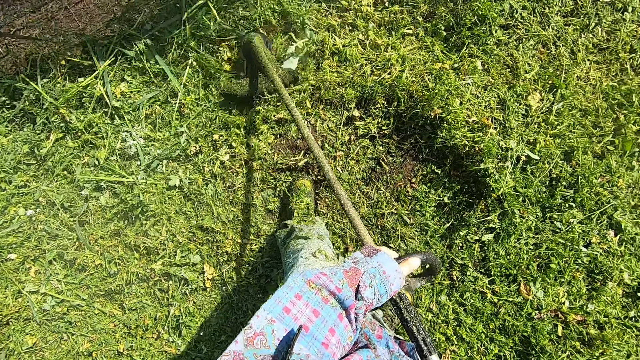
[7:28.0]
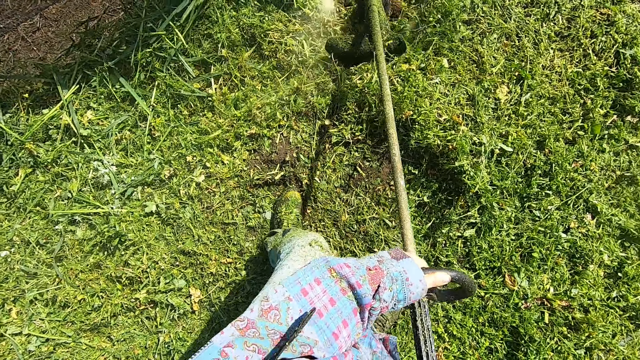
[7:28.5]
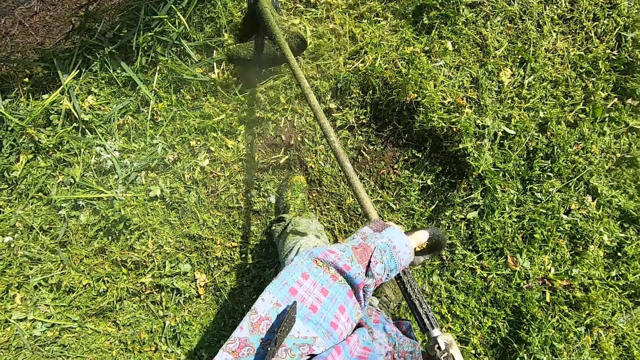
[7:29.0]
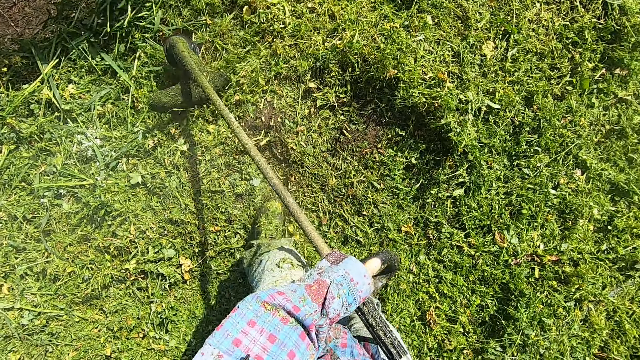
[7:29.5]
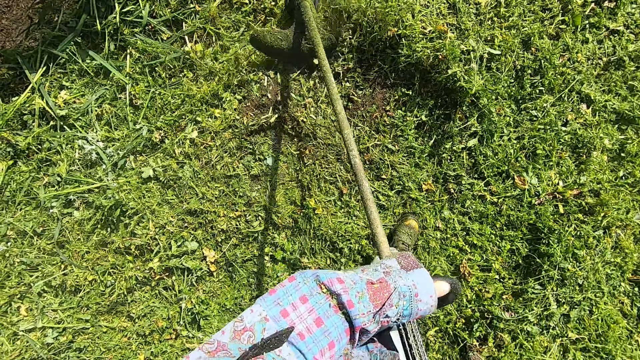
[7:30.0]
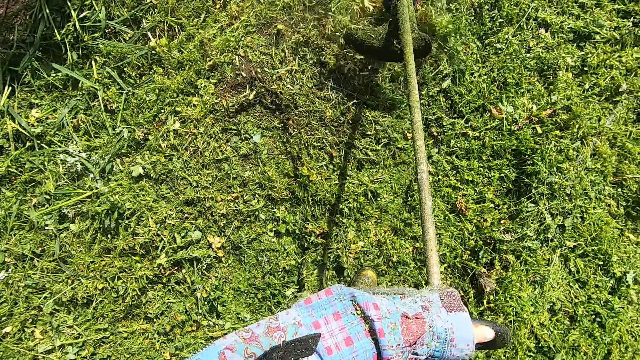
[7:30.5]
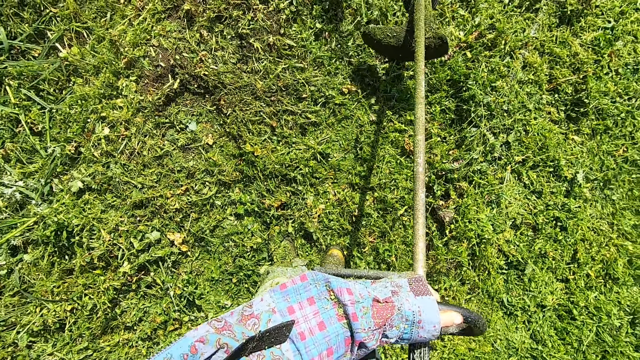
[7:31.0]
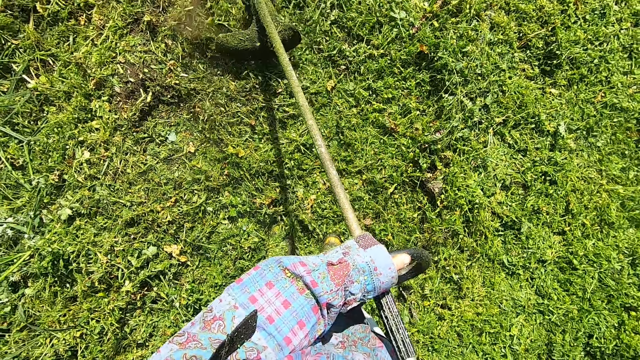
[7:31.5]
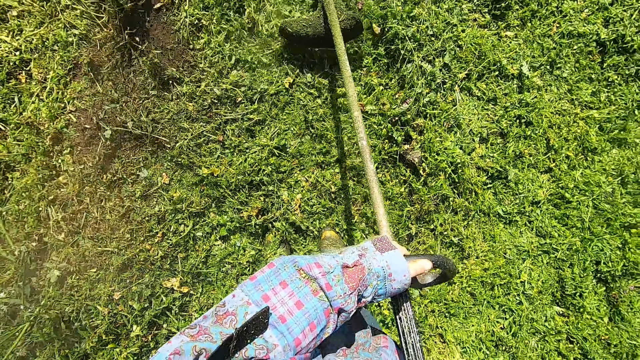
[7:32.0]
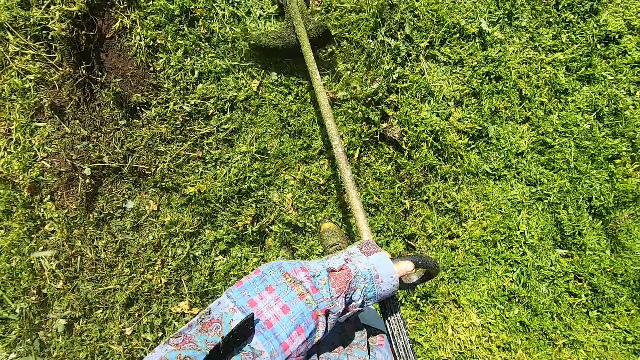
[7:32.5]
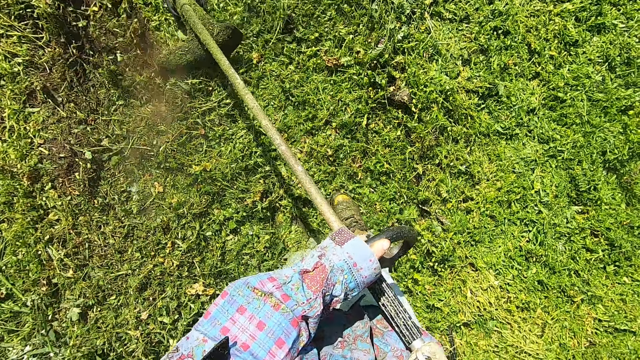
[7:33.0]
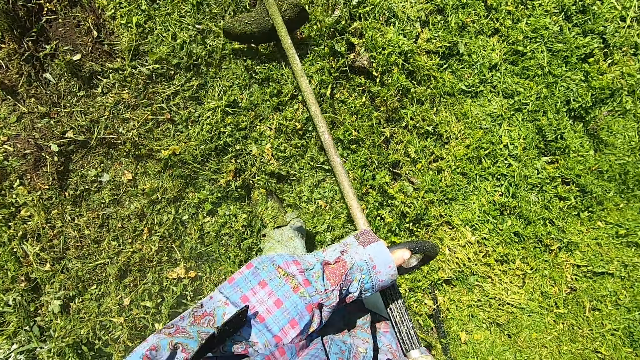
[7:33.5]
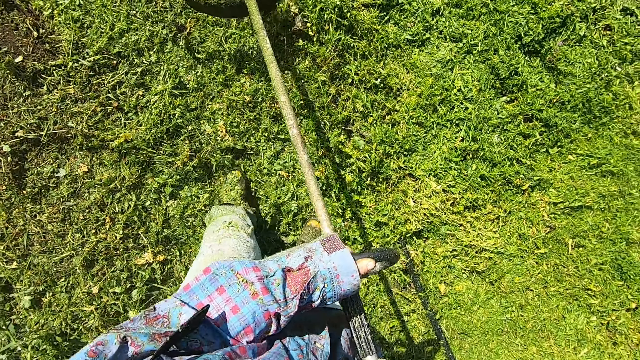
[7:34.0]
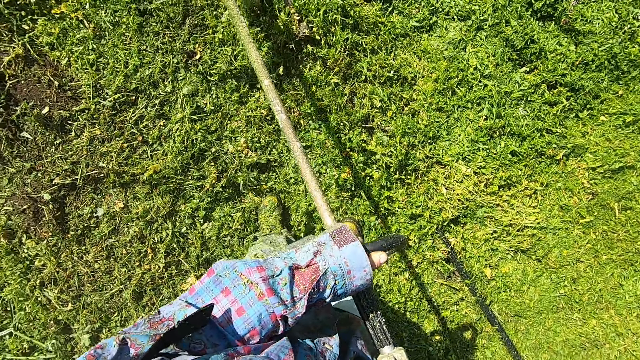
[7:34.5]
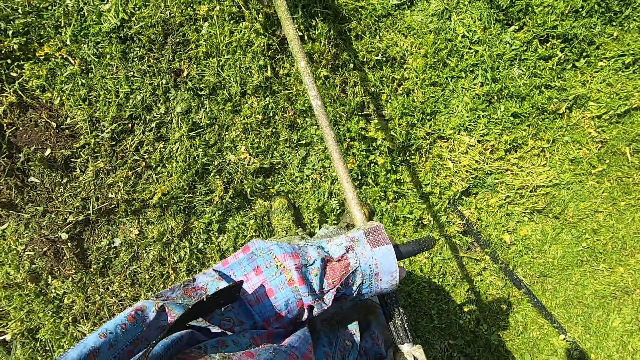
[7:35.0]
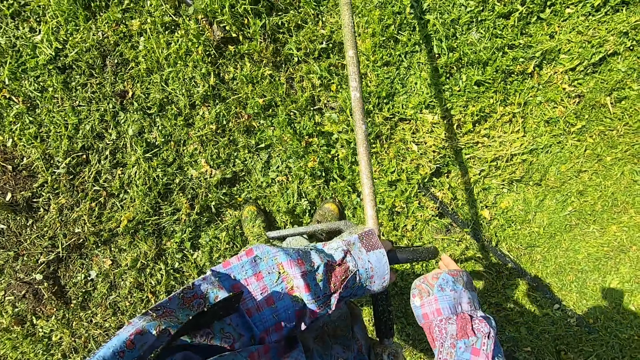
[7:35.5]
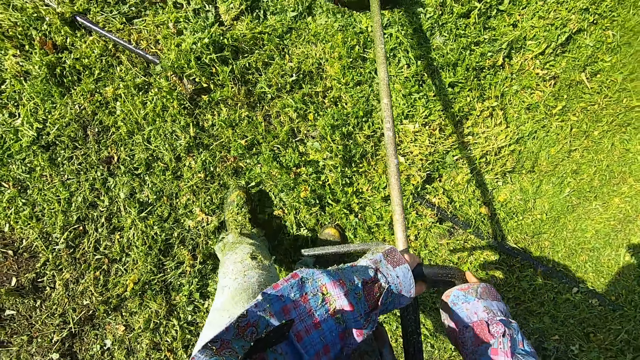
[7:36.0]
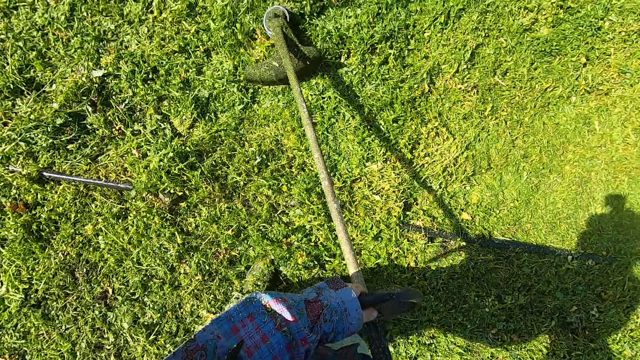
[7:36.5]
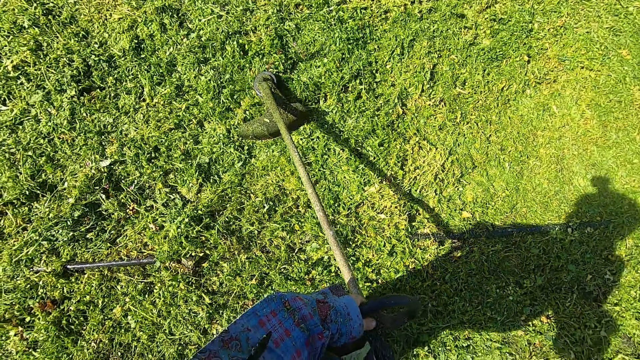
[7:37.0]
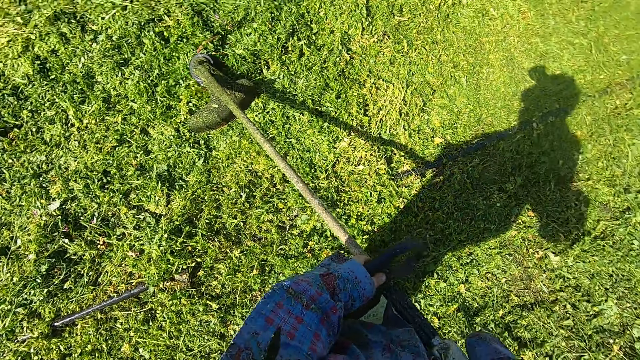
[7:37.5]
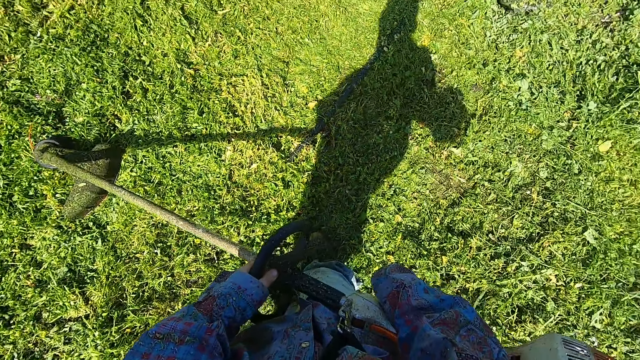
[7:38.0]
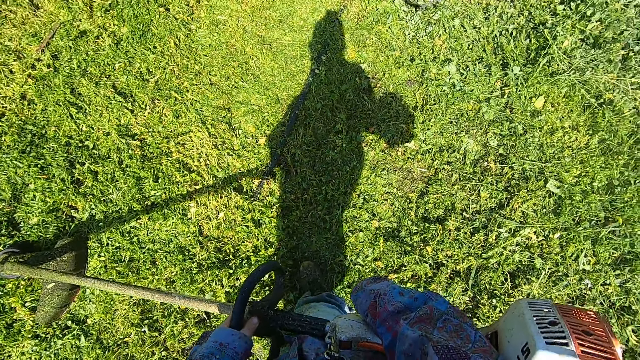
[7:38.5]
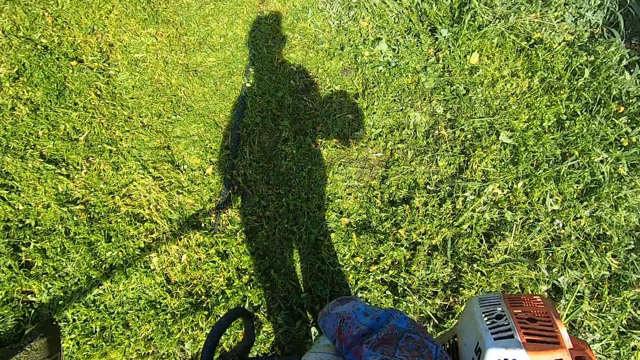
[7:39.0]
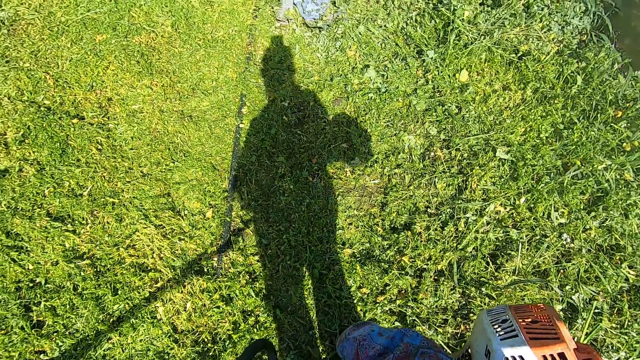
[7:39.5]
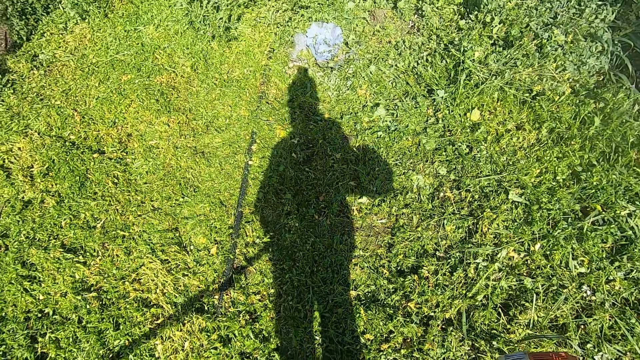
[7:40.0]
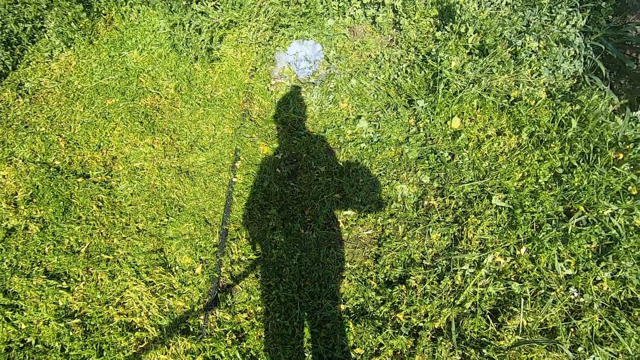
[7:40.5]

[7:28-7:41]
The camera wearer stops swinging the grass cutter. They stop trimming the grasses. They turn right, turn off the grass cutter, and look around the compound.

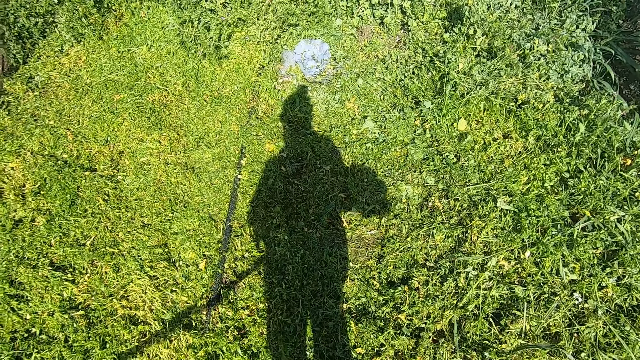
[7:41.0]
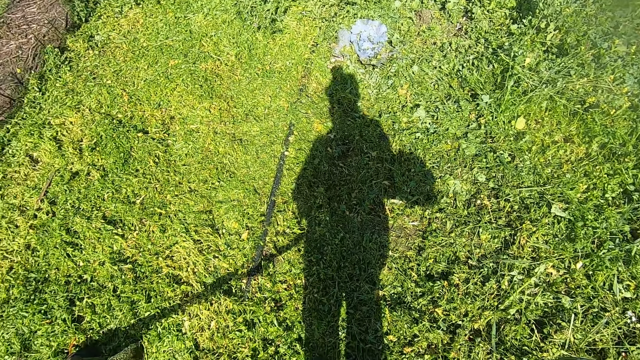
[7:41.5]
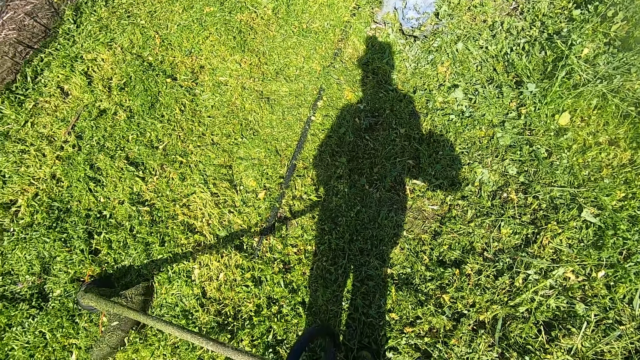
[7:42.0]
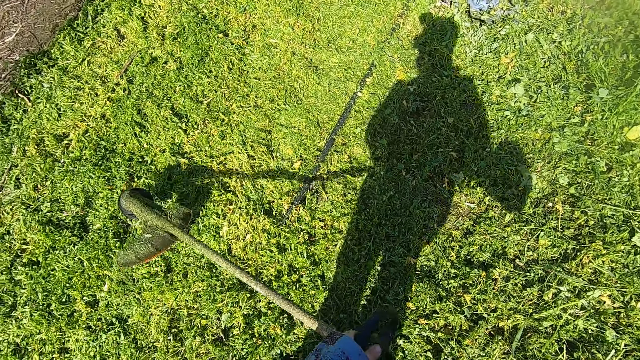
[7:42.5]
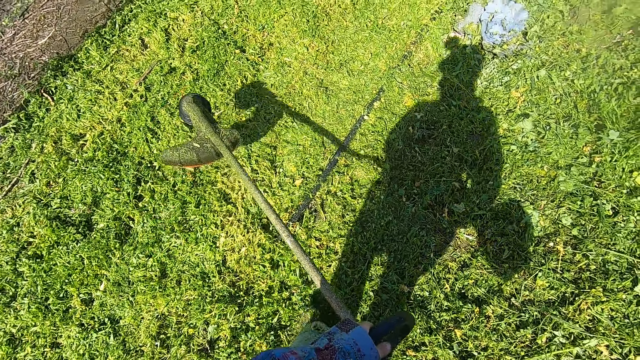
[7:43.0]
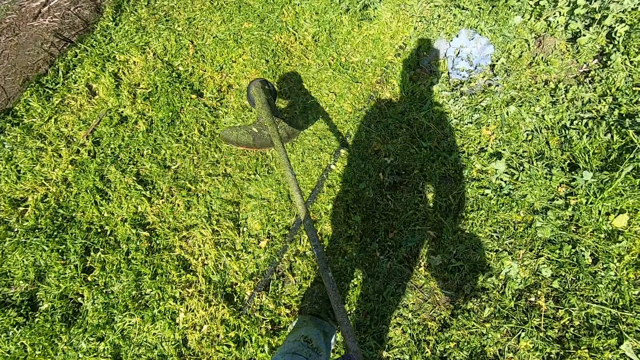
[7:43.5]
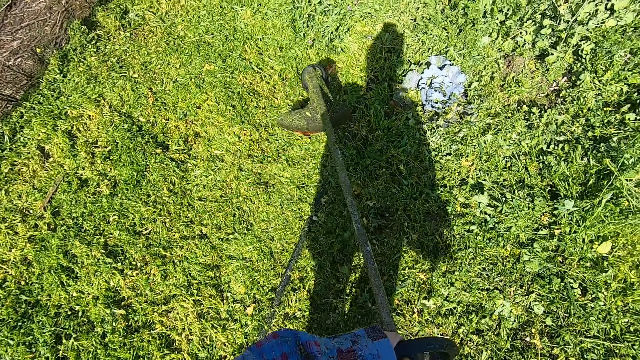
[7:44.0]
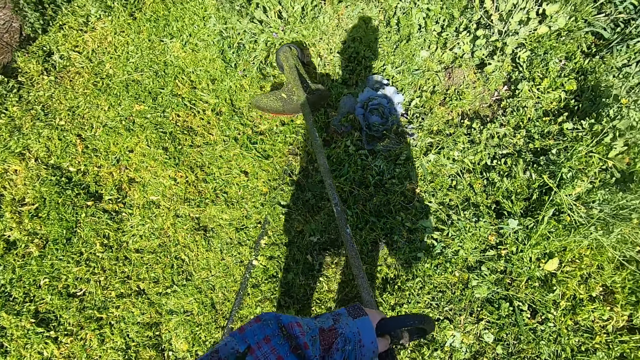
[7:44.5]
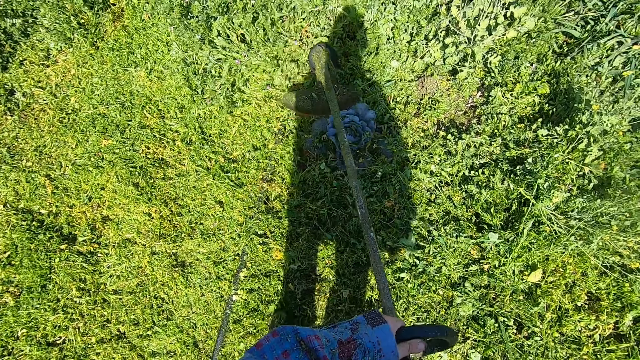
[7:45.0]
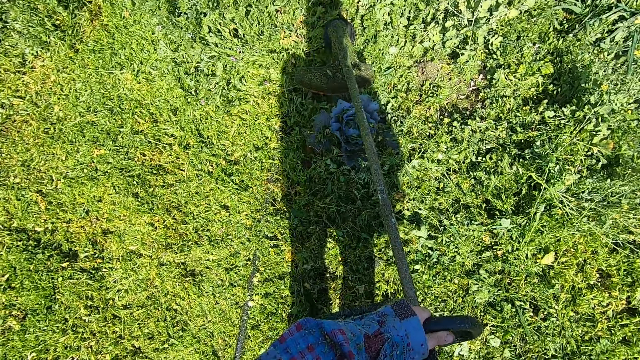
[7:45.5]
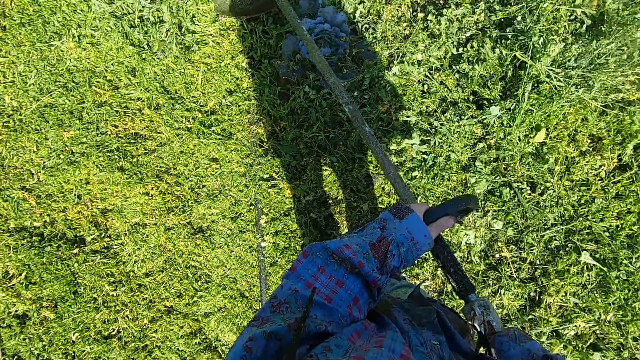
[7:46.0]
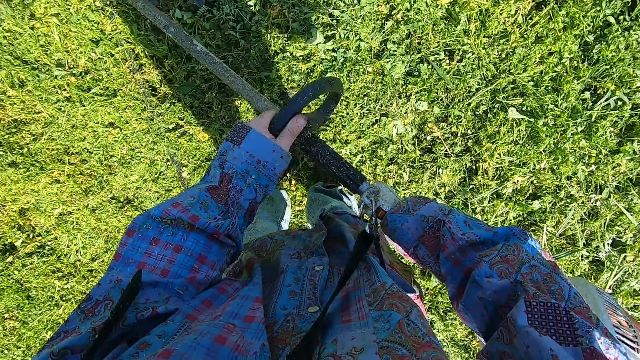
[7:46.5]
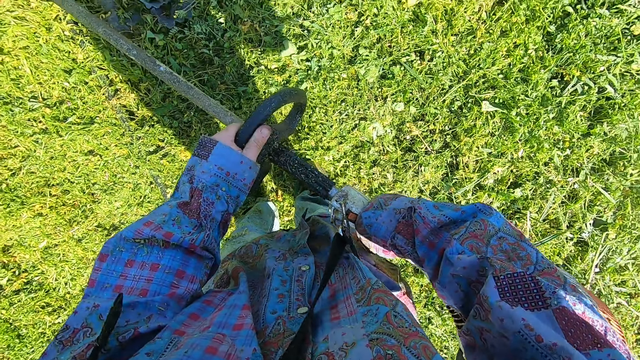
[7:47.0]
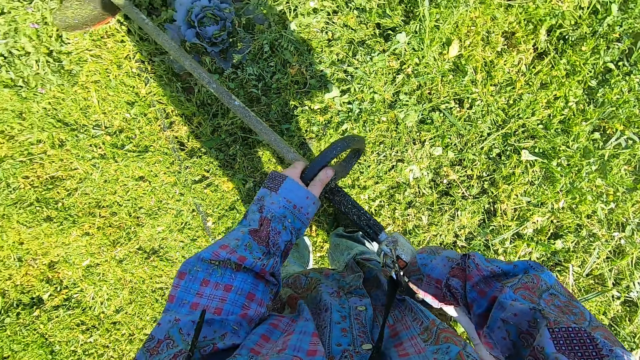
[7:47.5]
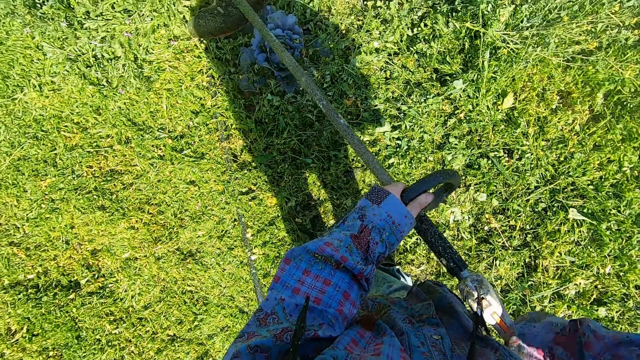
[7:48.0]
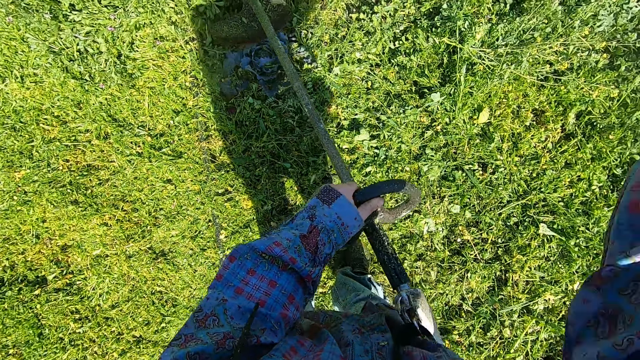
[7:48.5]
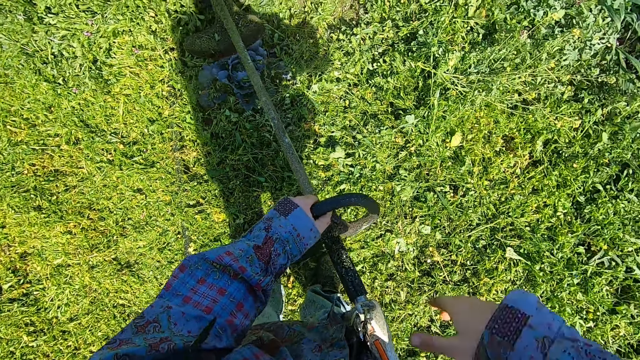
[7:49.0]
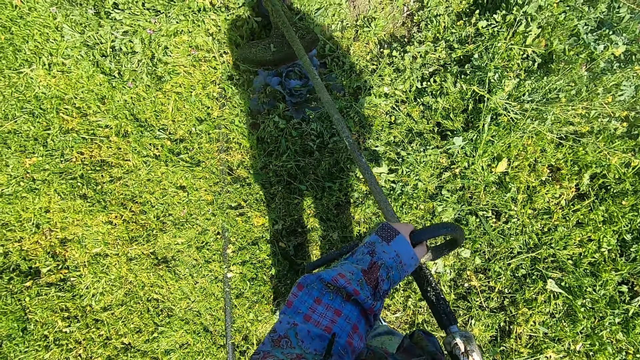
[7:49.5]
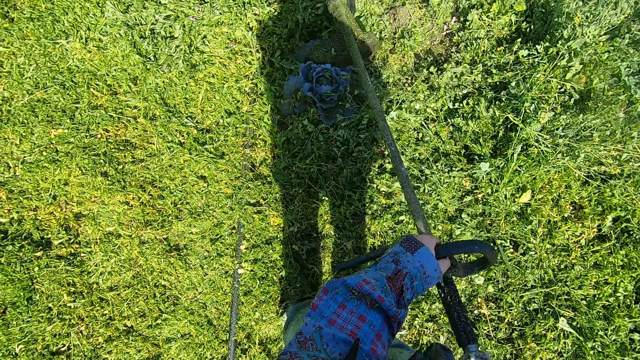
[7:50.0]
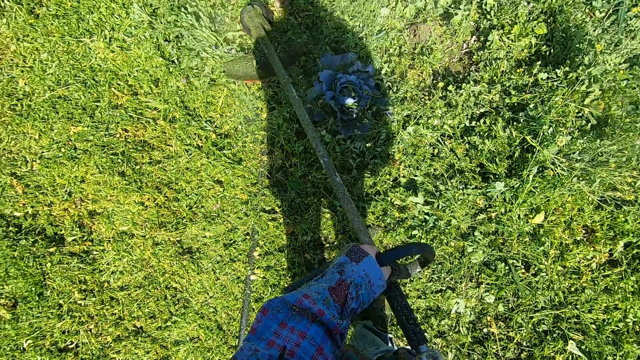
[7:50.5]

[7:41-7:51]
The camera wearer walks forward with the grass trimmer. They start the grass trimmer engine and stop walking. They cut the grasses around the lawn with the grass trimmer and adjust the right hand.
